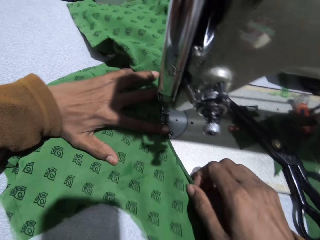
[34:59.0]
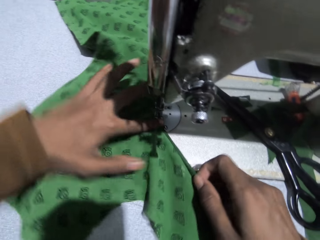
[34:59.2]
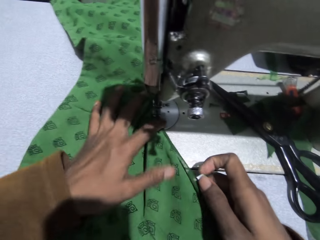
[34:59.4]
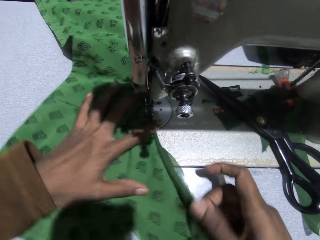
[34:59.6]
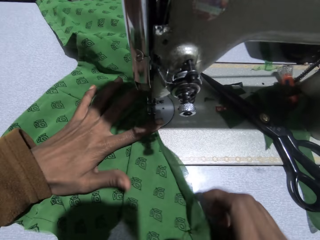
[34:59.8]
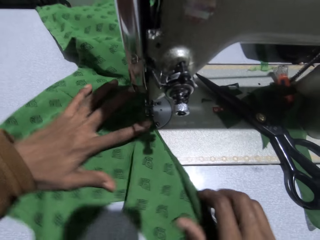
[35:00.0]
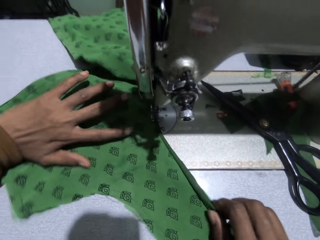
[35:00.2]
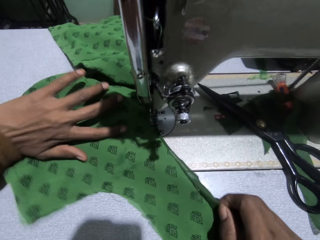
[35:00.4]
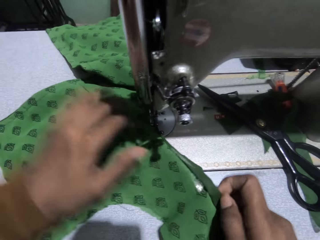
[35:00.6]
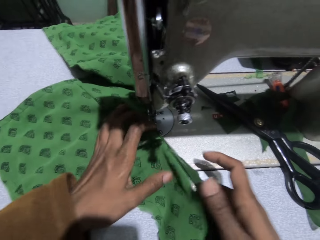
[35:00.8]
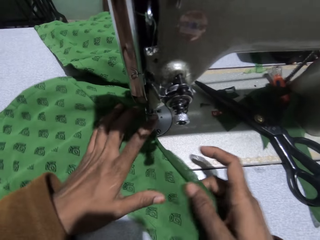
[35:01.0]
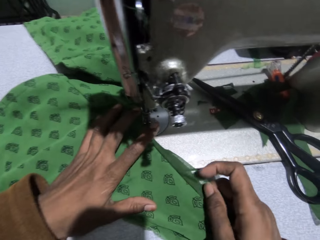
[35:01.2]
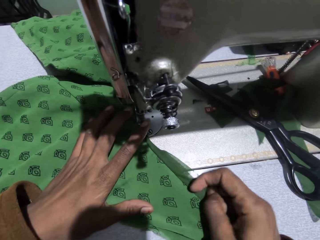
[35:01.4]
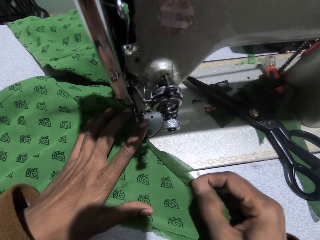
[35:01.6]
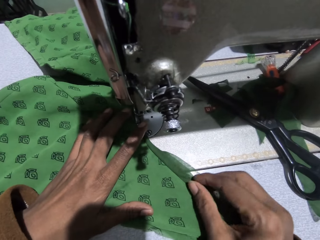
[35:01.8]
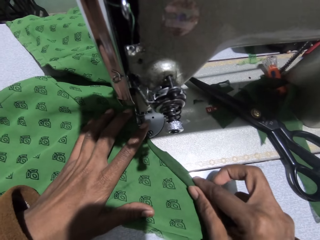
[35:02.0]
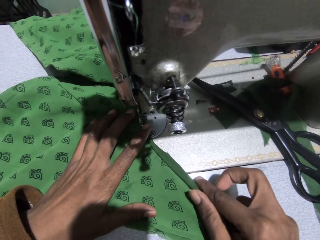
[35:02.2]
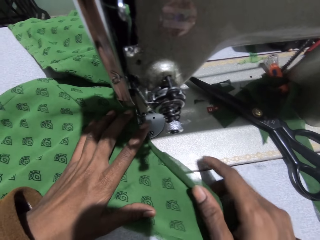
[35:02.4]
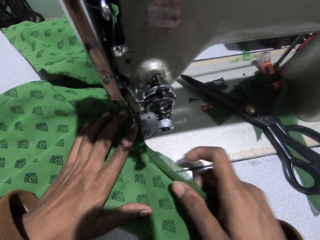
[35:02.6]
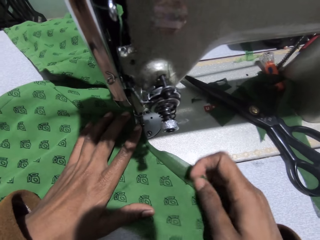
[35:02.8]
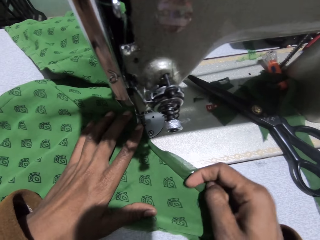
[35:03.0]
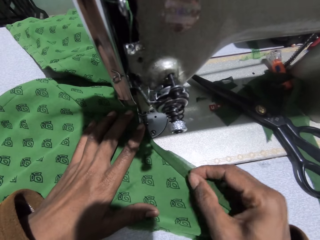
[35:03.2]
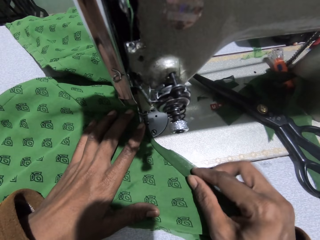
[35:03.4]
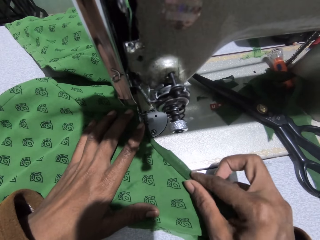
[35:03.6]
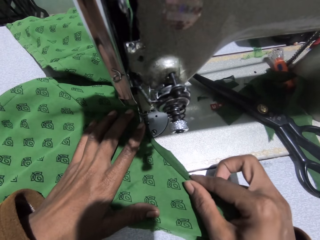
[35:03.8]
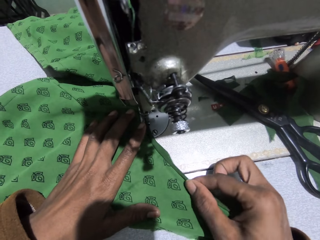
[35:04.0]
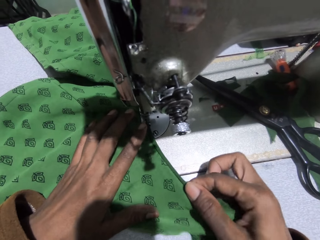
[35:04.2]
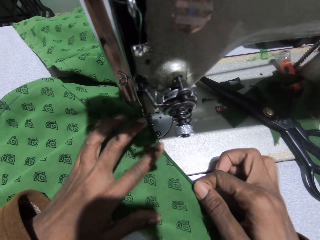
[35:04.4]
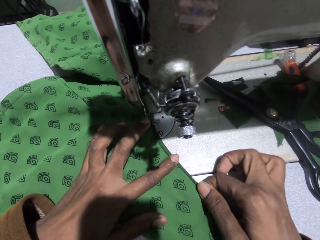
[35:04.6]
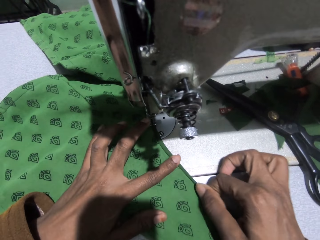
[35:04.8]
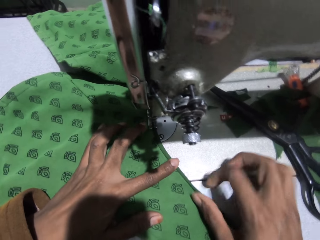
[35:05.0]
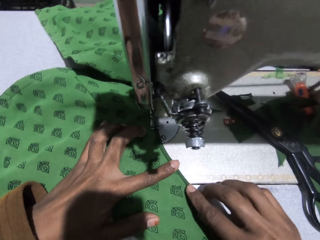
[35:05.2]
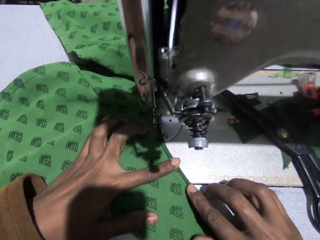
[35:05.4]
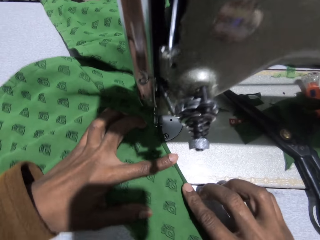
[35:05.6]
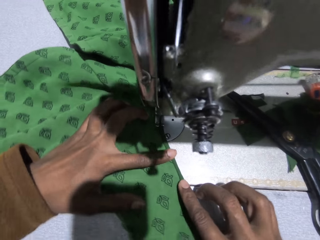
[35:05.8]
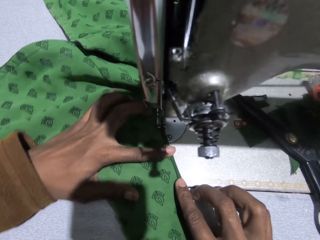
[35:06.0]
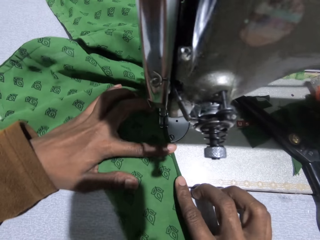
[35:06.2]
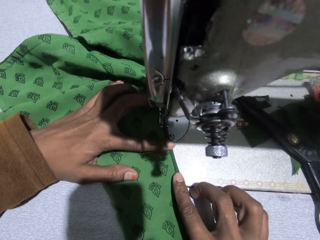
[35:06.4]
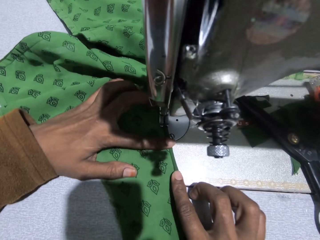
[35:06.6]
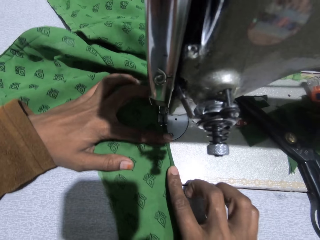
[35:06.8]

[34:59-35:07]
The camera wearer adjusts the cloth on the sewing machine. They sew the pieces of cloth with the sewing machine.

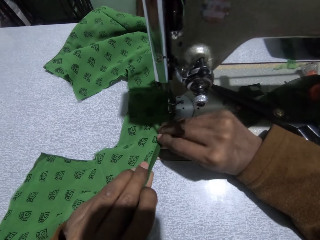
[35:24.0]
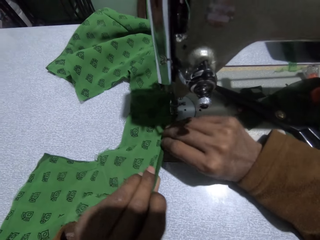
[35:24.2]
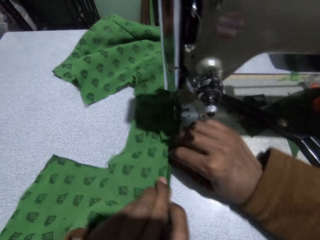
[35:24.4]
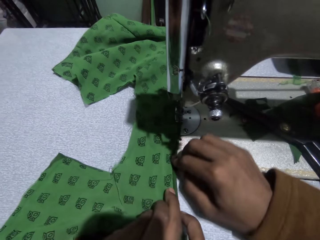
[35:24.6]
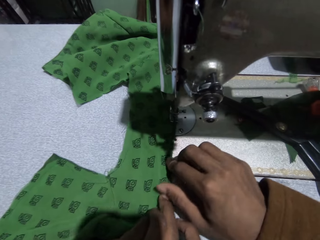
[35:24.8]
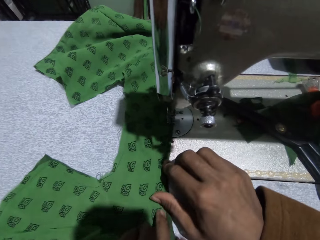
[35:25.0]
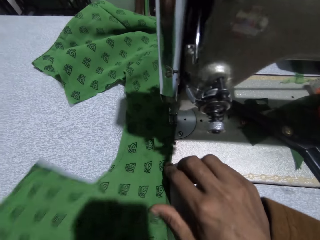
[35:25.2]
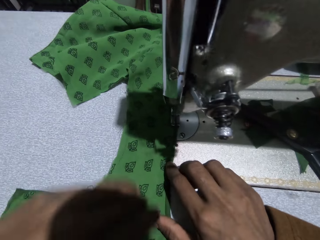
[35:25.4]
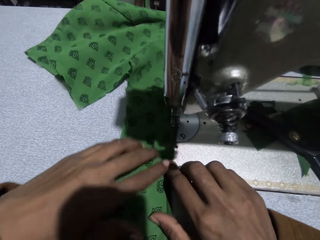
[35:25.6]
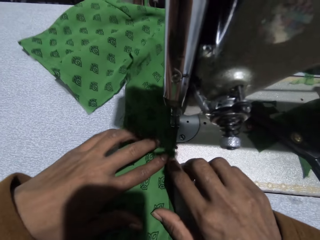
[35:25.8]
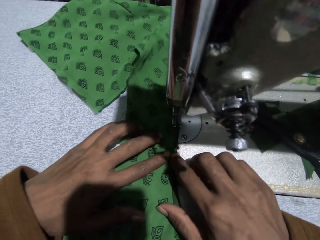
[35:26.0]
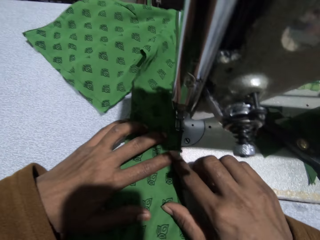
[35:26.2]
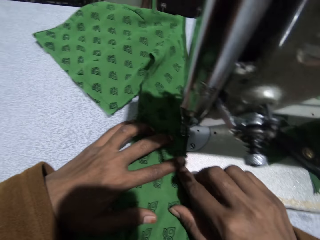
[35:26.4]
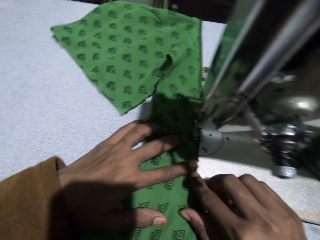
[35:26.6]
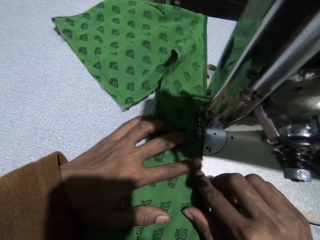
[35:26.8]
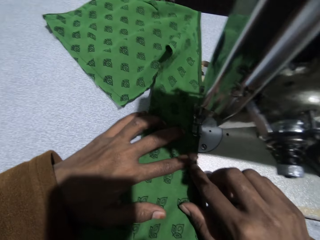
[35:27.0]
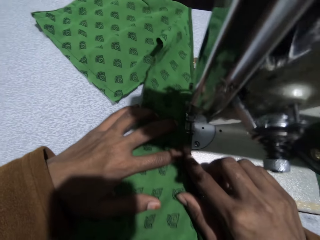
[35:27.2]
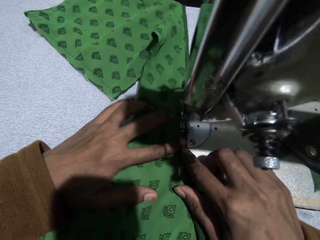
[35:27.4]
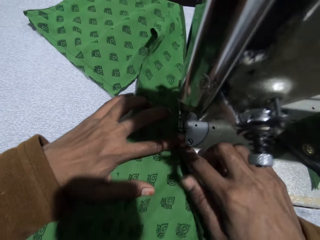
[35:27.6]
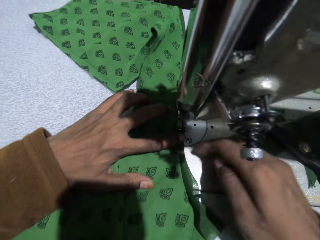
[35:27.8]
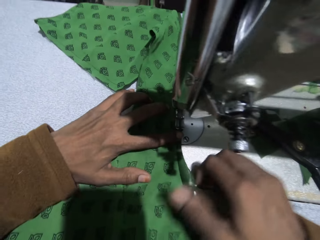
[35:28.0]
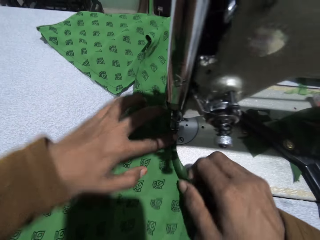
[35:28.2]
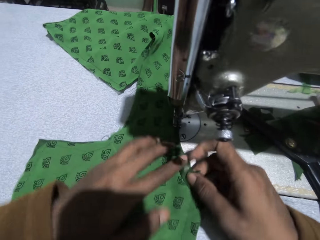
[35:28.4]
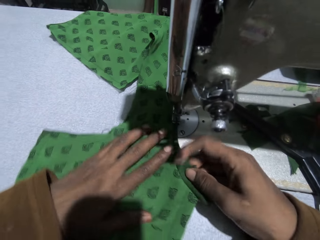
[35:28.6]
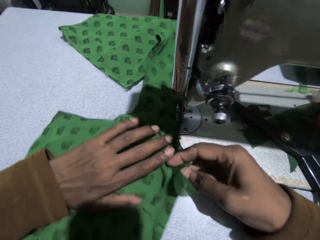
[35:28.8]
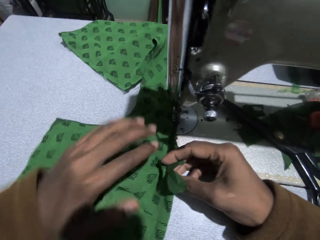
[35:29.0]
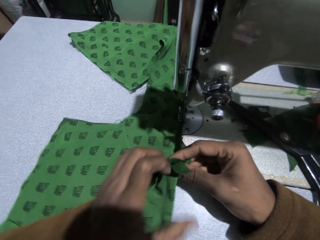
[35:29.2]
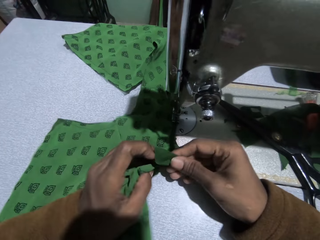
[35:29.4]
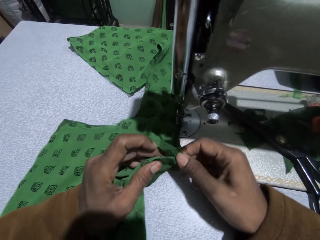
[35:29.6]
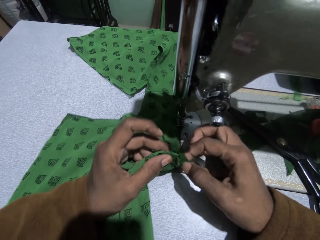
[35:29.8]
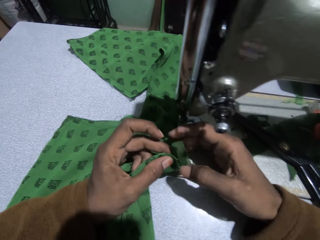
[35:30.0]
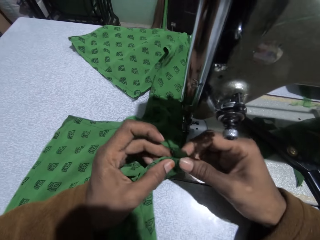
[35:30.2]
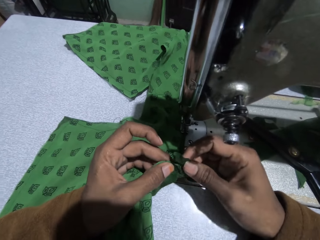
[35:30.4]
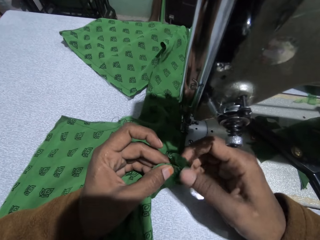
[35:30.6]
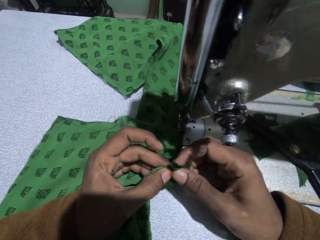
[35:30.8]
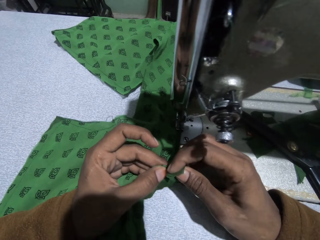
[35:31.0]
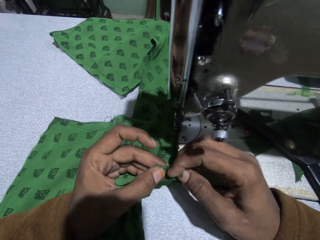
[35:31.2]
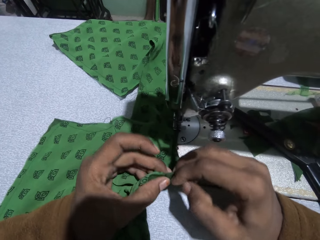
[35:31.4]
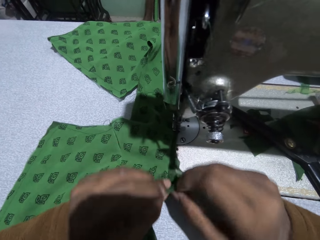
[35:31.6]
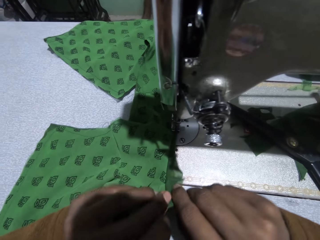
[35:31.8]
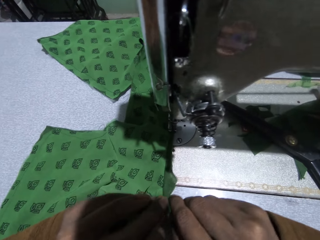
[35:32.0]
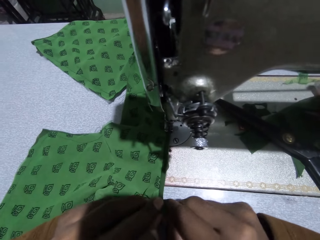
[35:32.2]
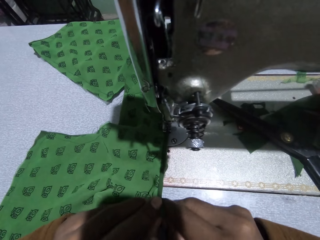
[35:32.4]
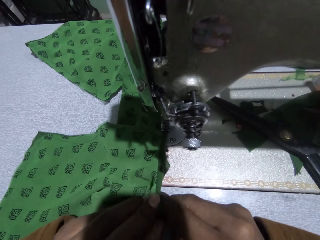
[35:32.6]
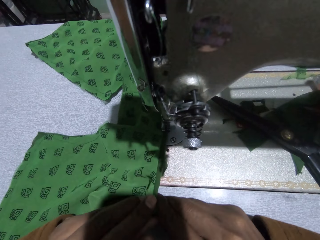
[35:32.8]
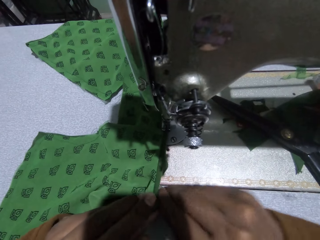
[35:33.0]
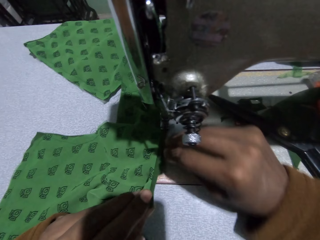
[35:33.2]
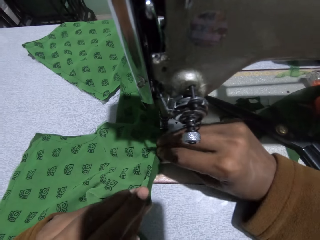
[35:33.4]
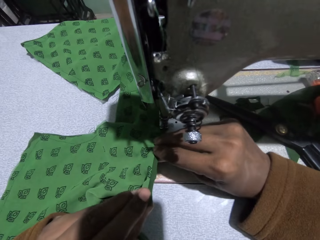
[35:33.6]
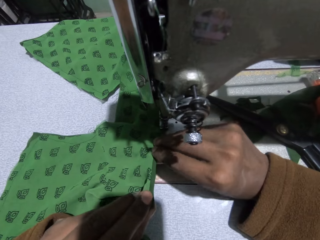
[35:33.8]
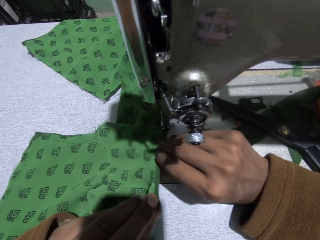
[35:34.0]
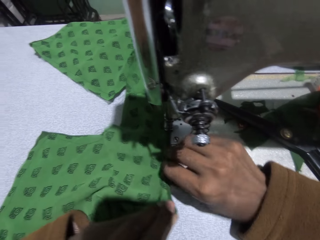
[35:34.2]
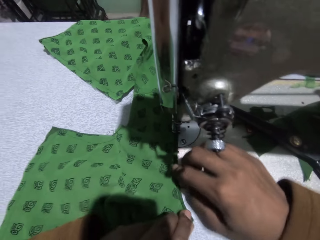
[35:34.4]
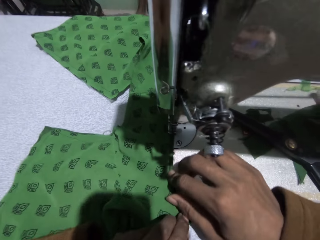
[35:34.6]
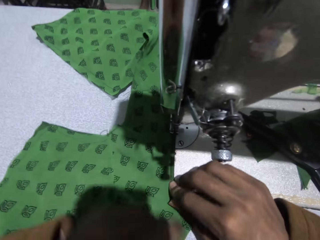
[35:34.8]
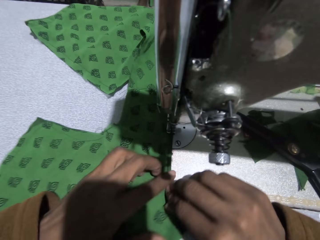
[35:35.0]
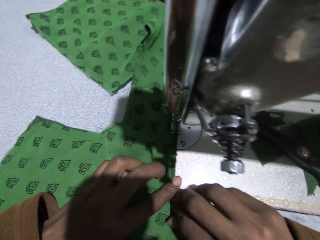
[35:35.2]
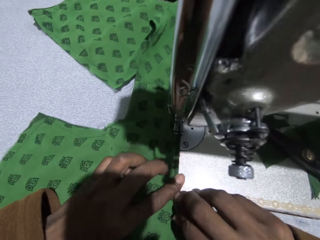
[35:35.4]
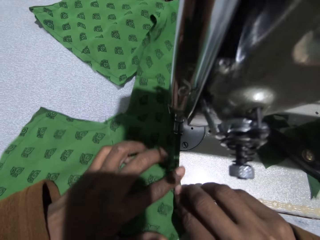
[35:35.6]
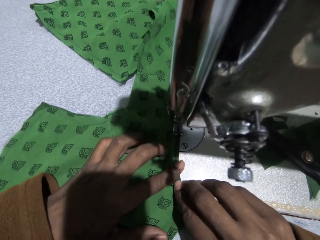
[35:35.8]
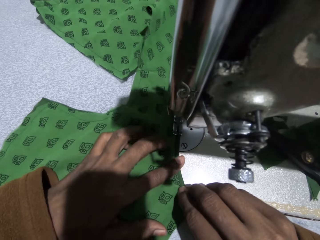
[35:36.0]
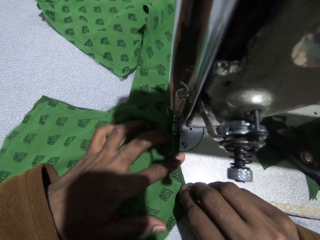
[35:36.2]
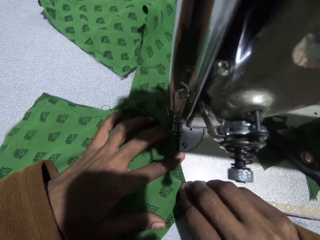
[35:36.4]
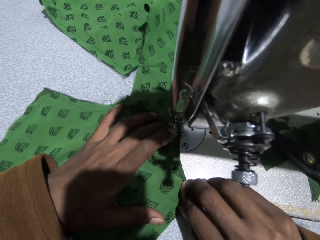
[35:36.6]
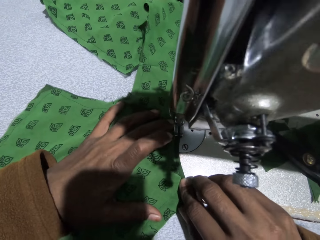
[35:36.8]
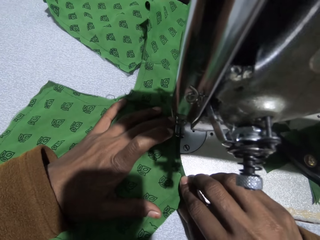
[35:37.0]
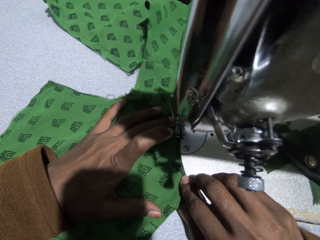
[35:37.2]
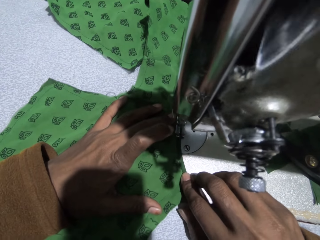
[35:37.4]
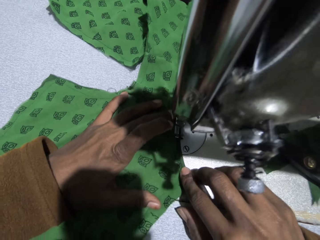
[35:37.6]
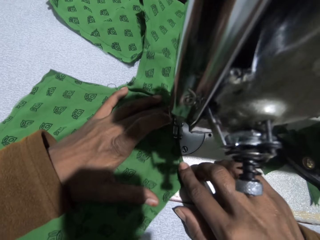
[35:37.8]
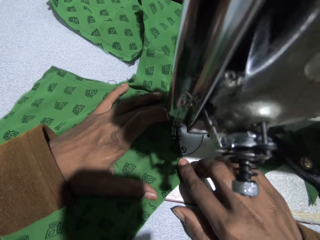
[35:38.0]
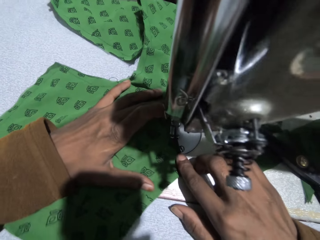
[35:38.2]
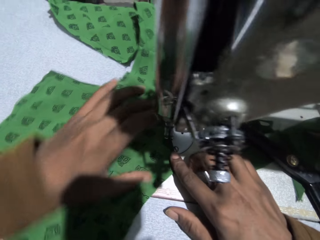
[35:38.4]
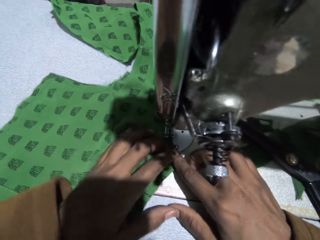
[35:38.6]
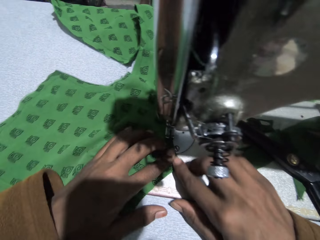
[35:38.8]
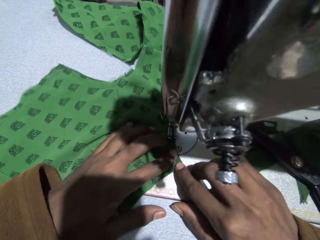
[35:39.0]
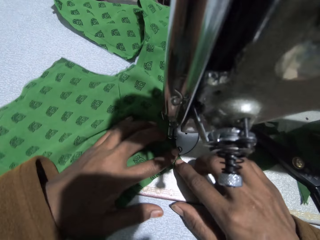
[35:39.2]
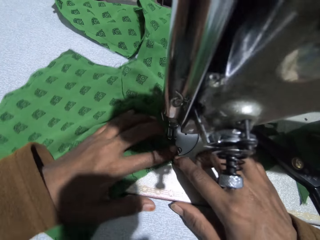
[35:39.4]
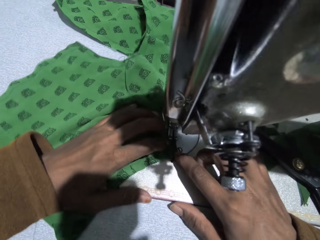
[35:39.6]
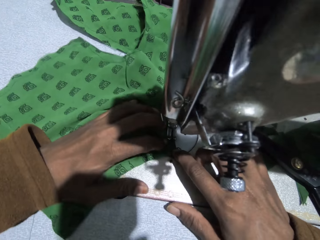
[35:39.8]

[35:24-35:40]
The camera wearer sews the pieces of cloth with the sewing machine. They adjust the cloth on the sewing machine. They fold the cloth. They sew the pieces of cloth with the sewing machine.
